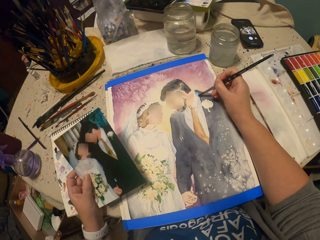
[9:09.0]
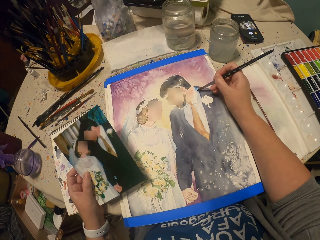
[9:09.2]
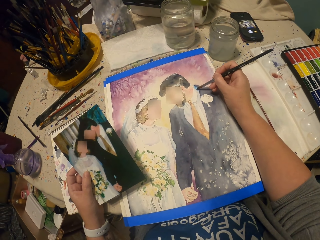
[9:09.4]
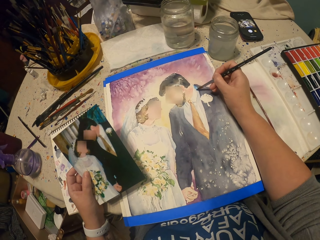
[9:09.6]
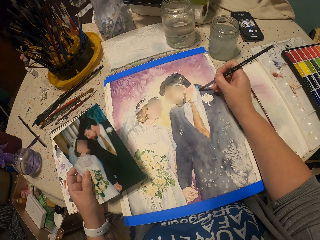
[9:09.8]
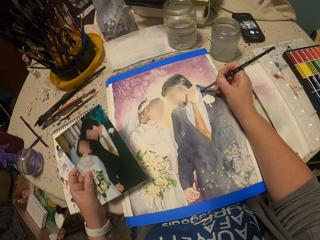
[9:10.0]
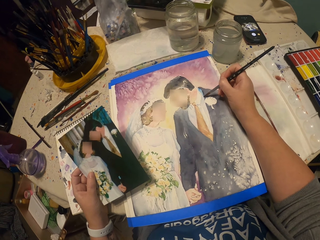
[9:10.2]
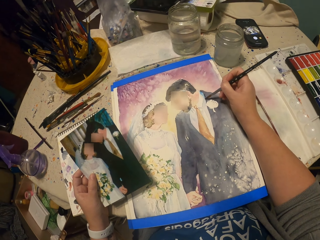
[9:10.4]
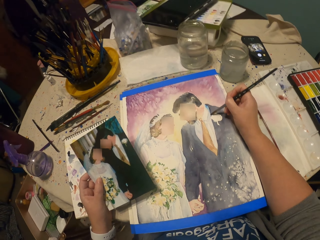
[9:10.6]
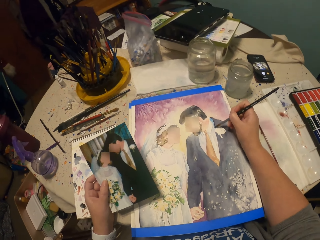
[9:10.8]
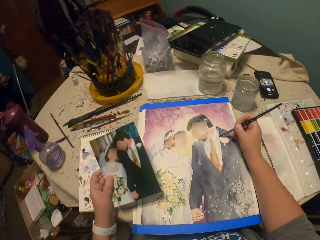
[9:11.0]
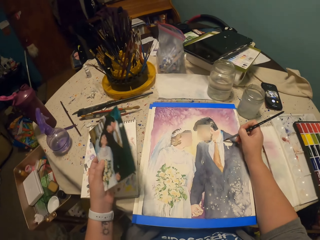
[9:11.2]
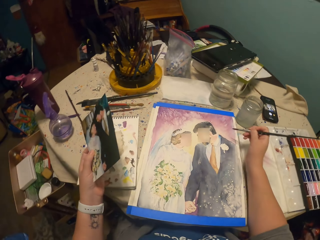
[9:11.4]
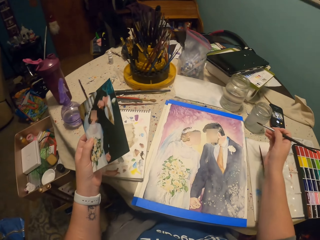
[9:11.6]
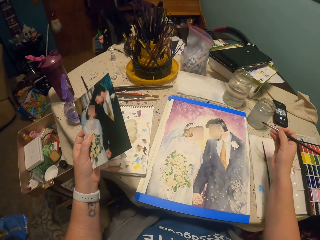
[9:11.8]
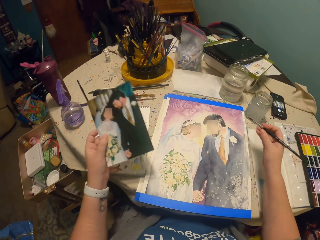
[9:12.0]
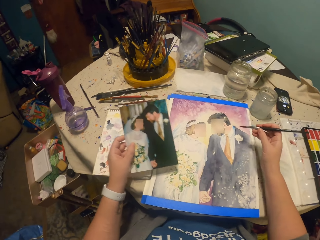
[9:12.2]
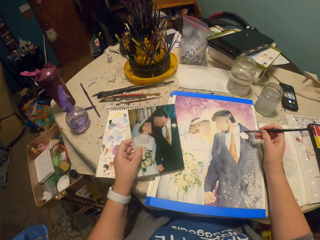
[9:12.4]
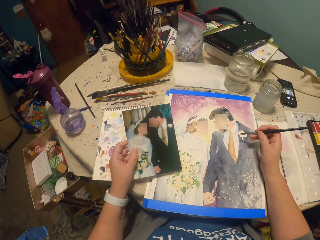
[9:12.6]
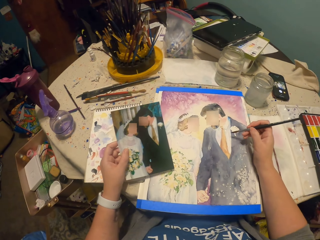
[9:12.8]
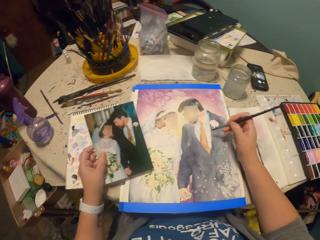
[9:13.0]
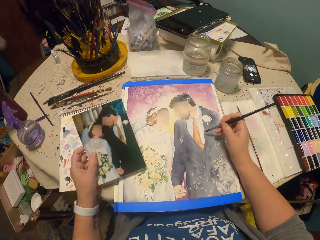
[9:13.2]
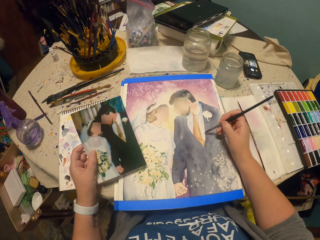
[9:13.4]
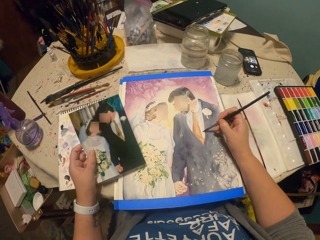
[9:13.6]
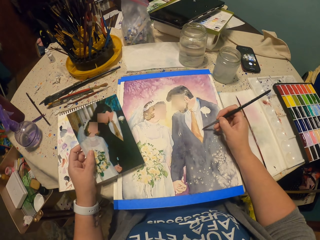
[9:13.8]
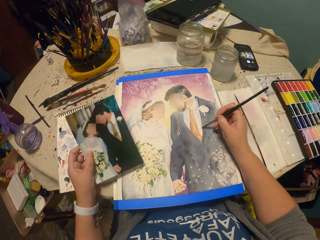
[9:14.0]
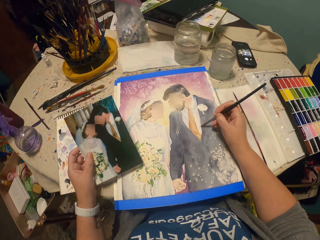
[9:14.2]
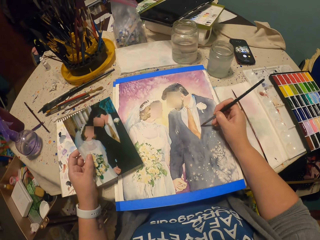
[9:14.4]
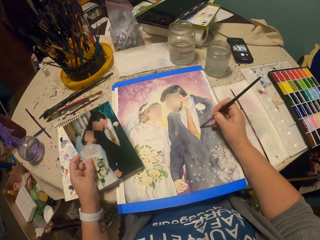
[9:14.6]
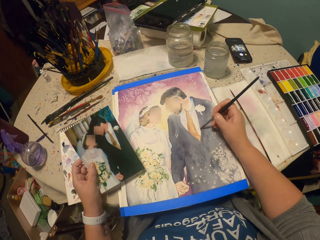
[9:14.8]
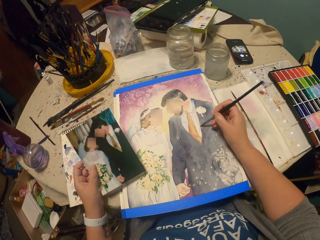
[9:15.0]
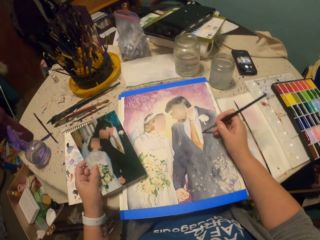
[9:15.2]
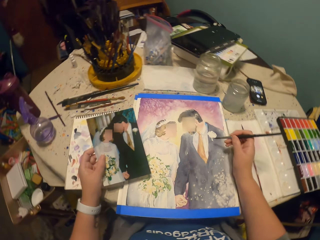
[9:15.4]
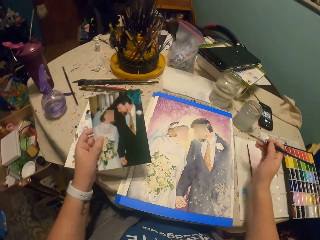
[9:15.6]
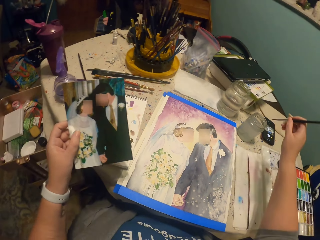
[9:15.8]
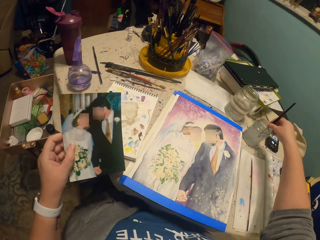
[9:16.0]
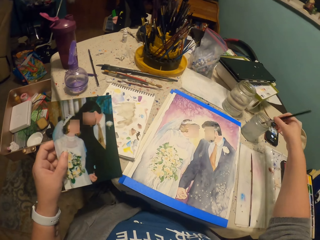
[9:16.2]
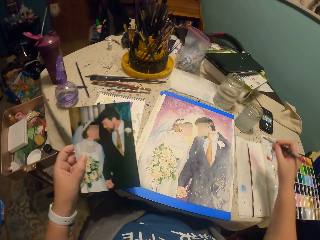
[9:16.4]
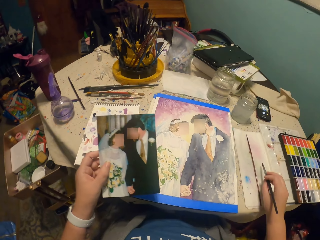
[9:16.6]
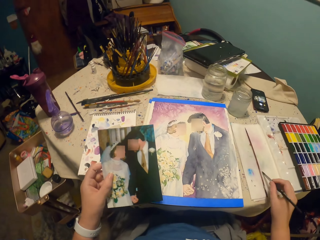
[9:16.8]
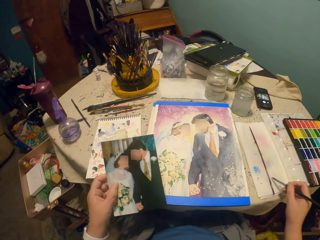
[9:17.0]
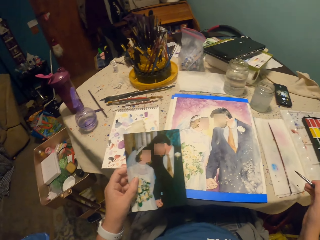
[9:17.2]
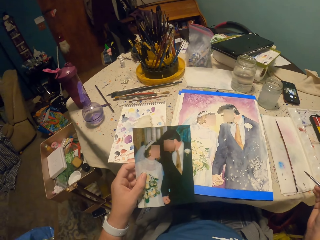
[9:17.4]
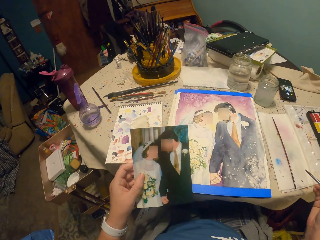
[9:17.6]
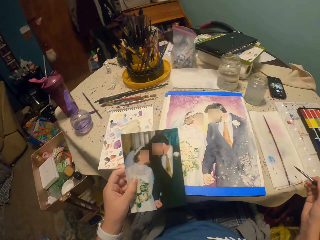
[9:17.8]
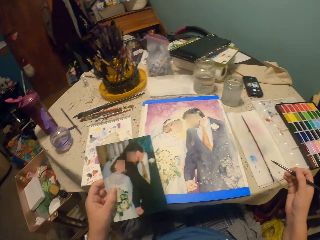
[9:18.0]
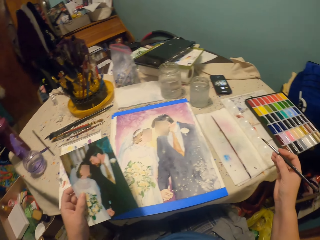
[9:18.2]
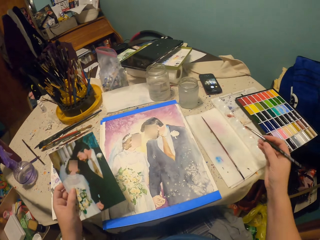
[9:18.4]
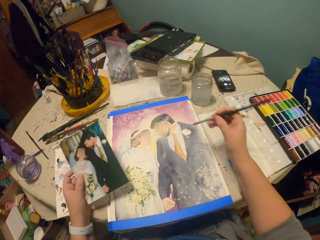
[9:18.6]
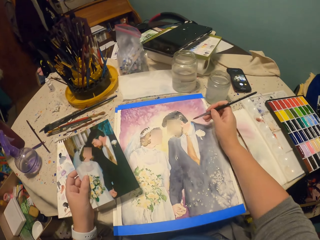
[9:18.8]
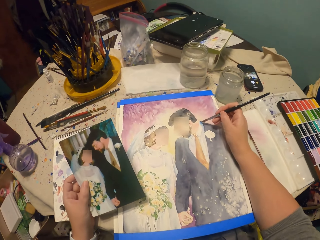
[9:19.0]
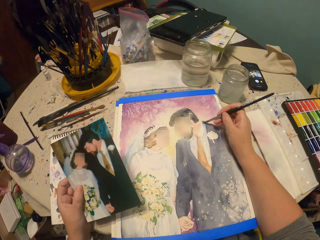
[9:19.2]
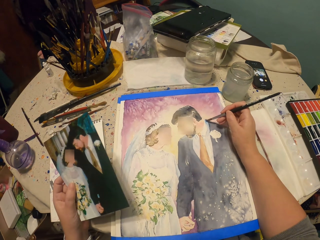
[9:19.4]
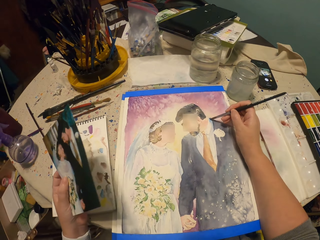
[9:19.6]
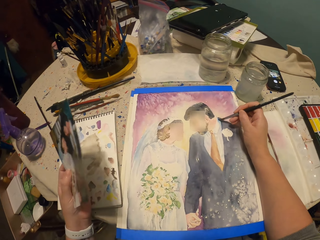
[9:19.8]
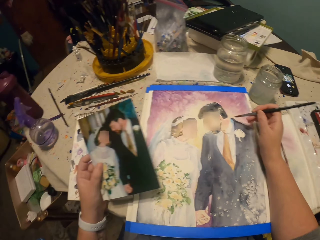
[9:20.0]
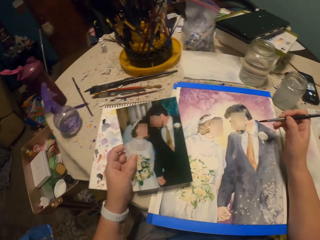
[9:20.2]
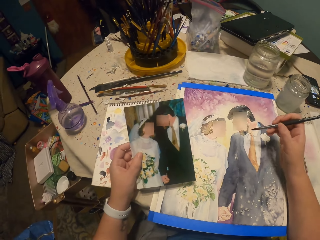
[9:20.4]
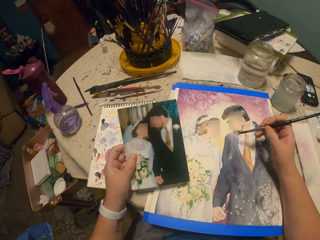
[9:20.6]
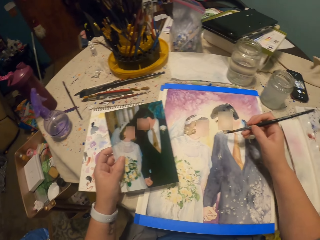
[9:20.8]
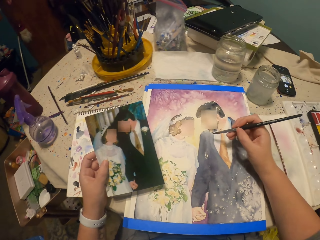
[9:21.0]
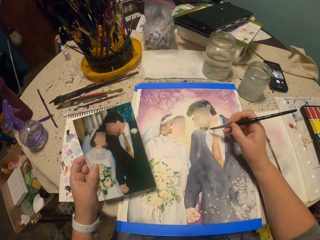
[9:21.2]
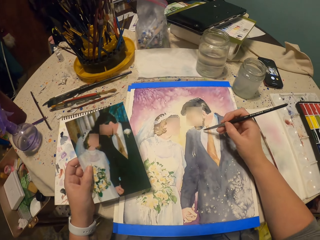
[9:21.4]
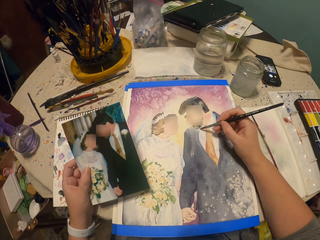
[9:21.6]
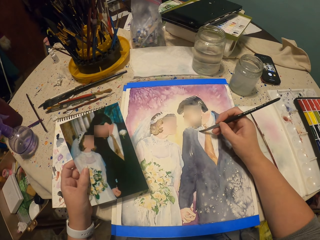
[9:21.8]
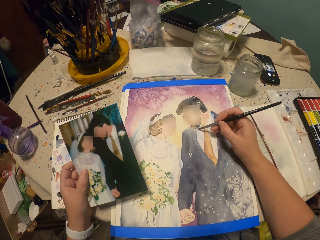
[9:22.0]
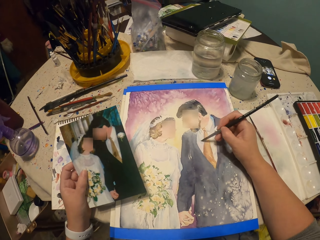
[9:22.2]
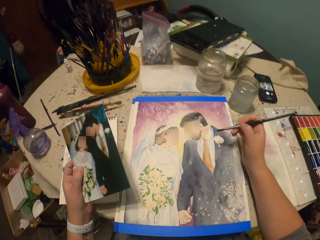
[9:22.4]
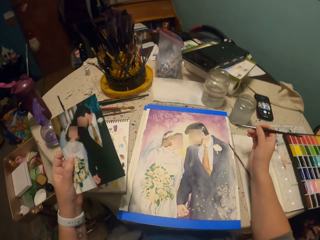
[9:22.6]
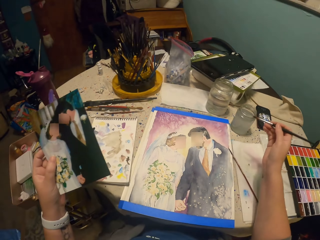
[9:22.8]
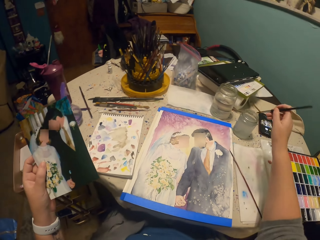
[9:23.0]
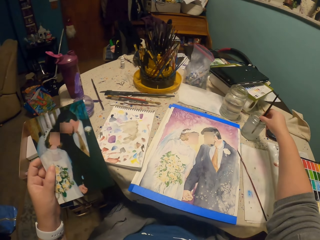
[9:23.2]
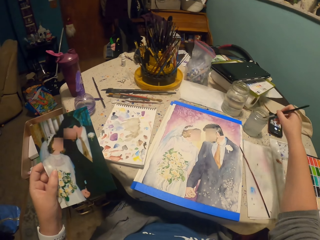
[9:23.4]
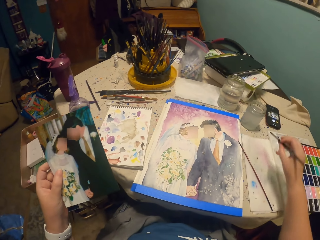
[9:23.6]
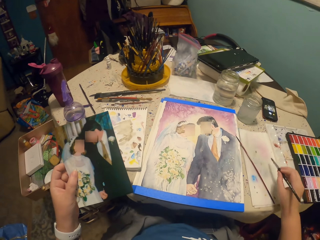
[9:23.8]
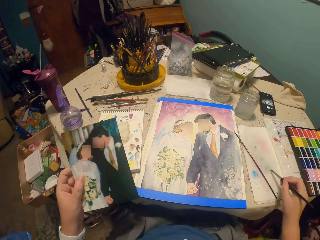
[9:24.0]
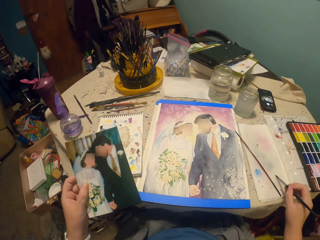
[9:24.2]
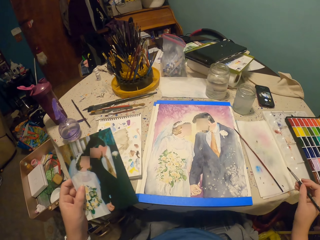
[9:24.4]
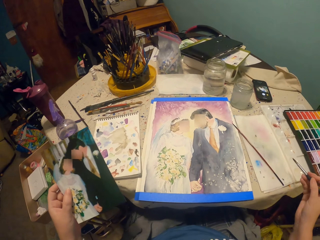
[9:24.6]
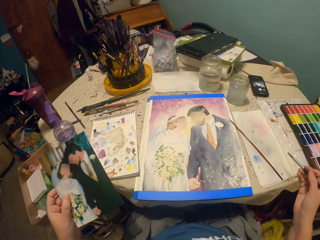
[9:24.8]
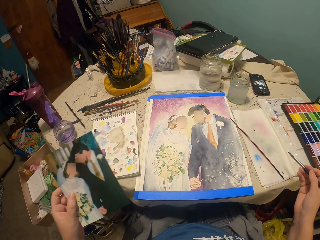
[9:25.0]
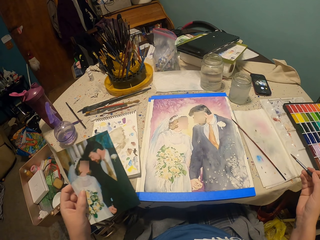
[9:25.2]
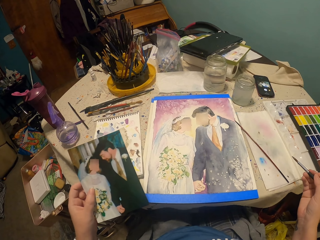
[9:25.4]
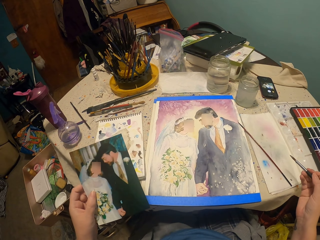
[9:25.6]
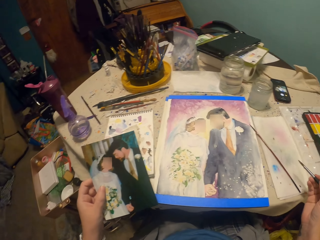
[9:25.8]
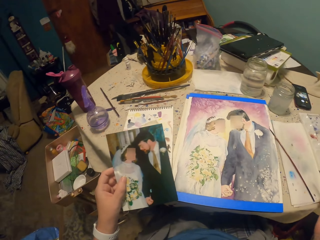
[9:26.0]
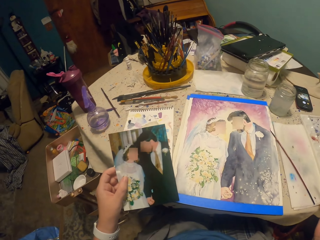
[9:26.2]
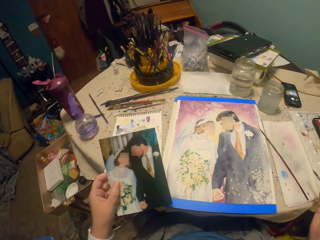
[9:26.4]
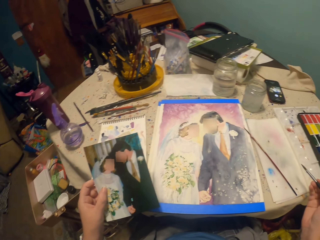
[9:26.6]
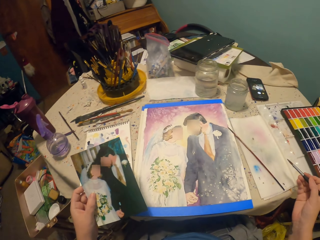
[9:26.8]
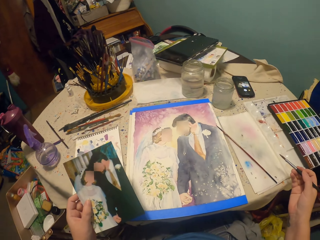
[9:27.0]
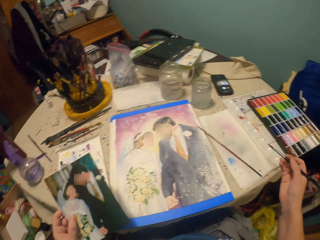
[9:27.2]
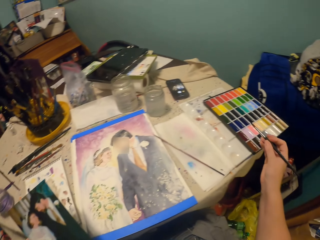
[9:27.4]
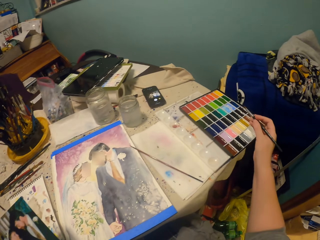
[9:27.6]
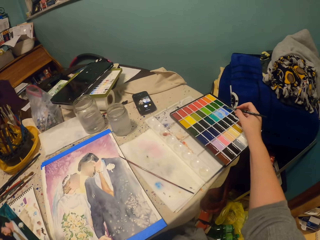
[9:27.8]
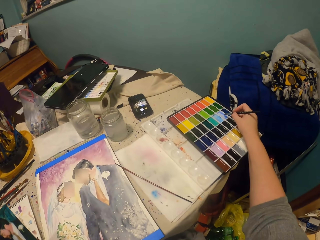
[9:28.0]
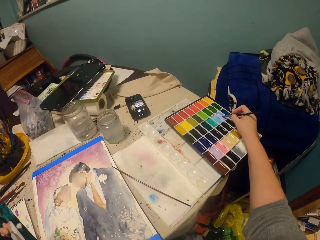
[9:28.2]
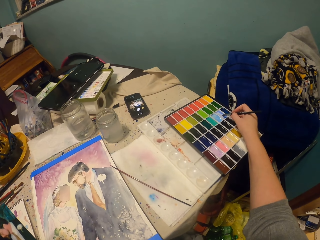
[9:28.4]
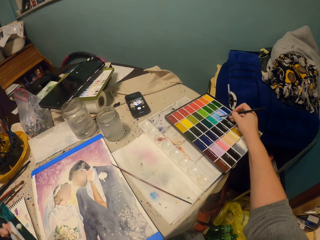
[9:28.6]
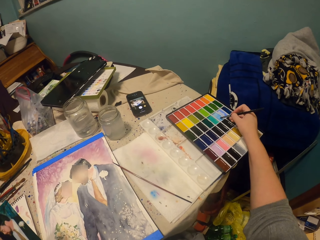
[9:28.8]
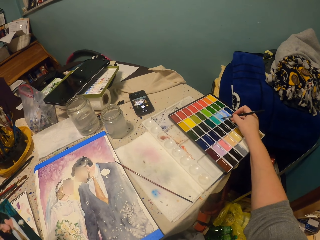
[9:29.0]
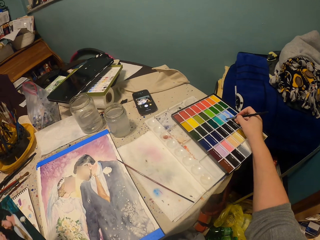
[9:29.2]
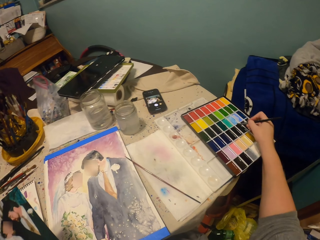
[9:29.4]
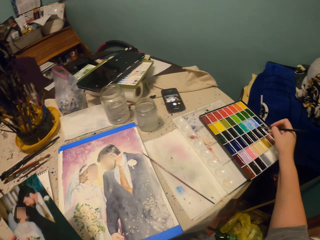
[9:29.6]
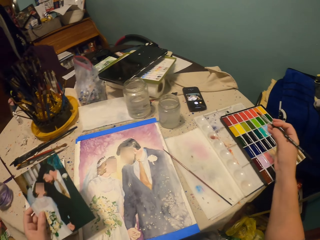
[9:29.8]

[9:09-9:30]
The camera wearer holds the brush. They paint the decoration. They dip the painting brush or pen brush into the water. They wipe the pen brush on the paper. They paint a picture on the paper with the pen brush. They dip the painting brush into the water. They wipe the pen brush on the paper. They hold the painting brush. They apply paint. They rub the pen brush in the ink container.
